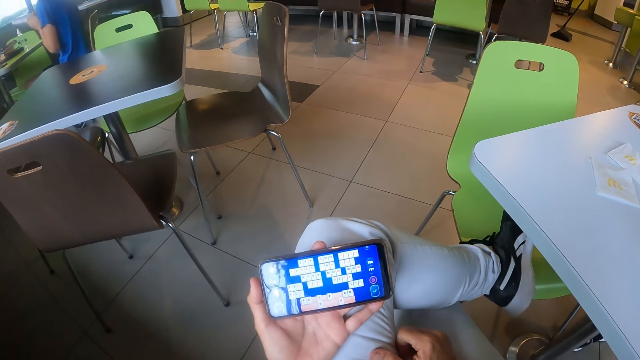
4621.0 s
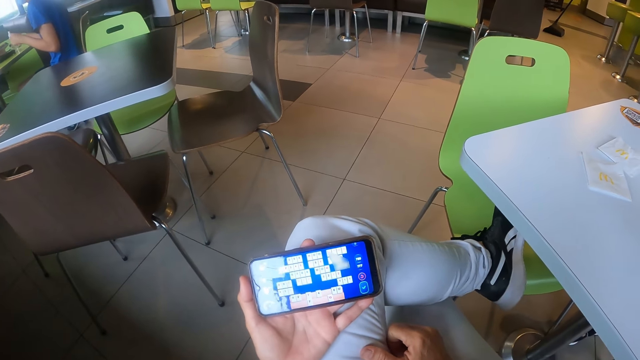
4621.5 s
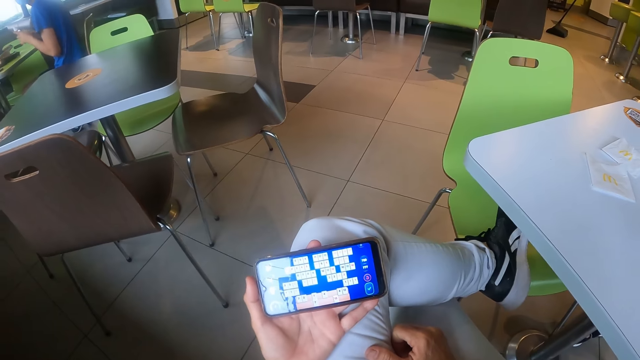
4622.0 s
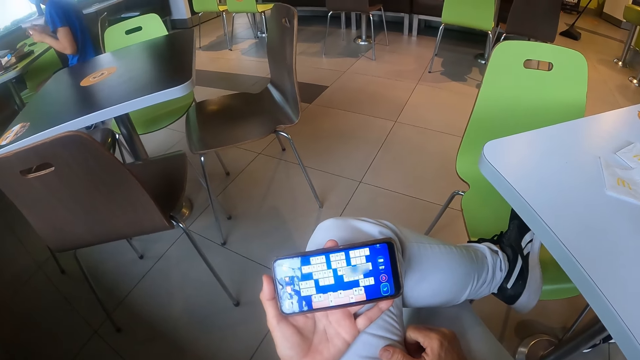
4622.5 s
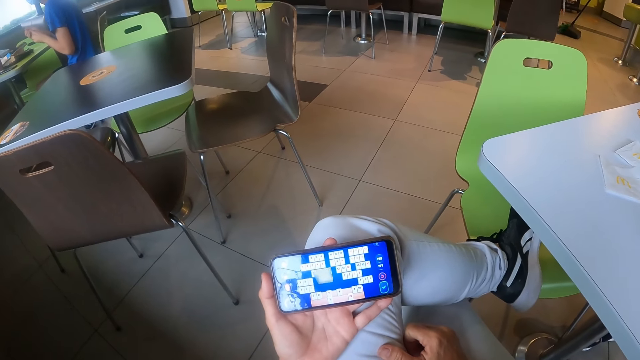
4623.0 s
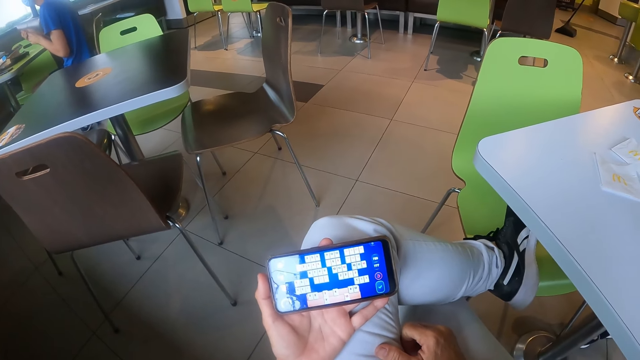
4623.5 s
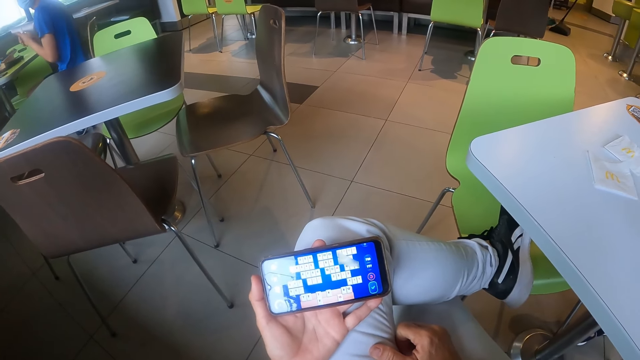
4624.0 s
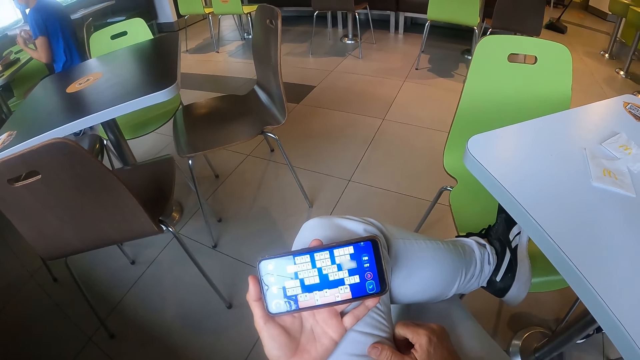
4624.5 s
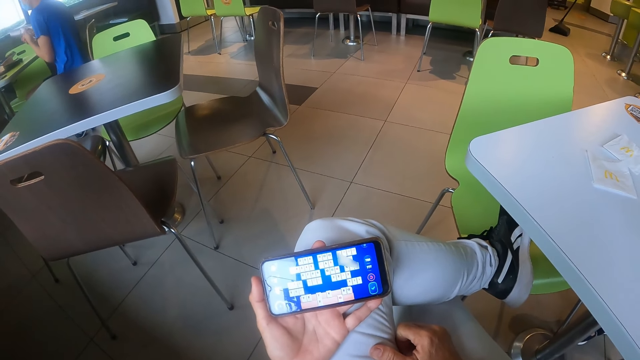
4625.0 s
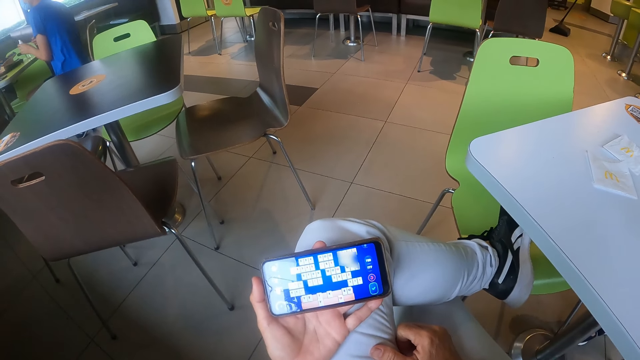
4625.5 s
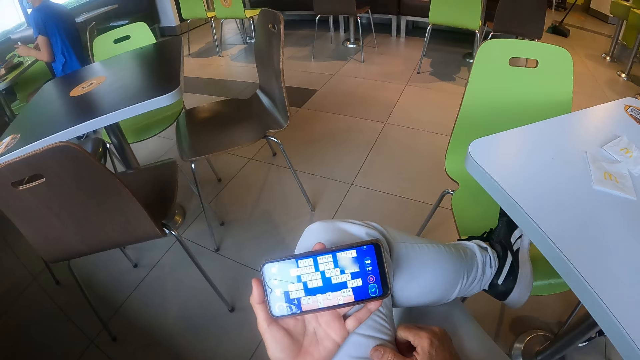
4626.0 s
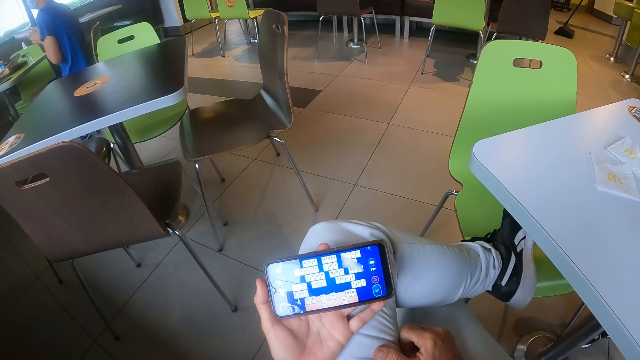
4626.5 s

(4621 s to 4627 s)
The camera wearer looks at the phone.

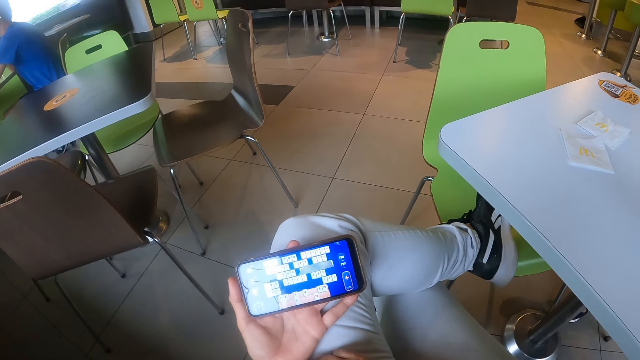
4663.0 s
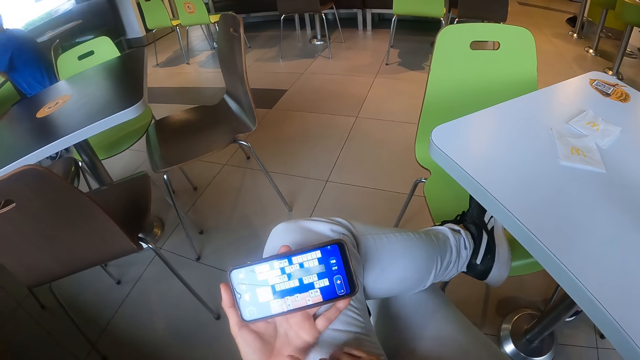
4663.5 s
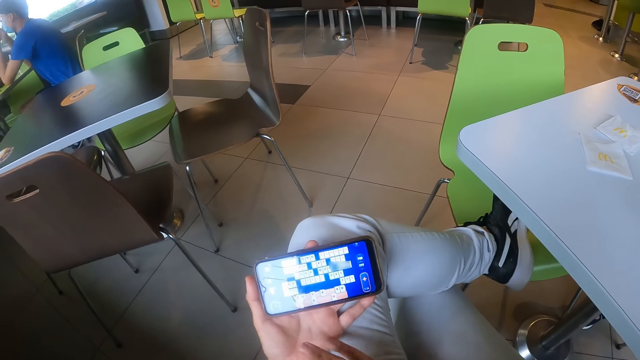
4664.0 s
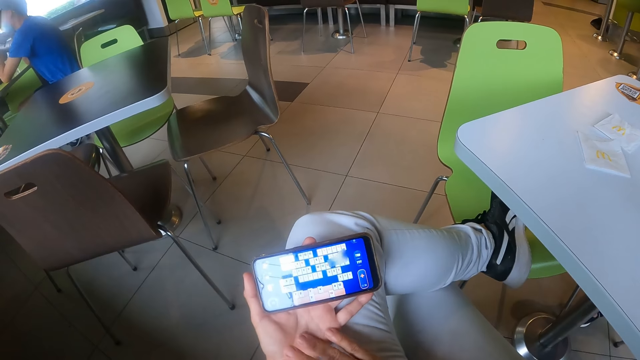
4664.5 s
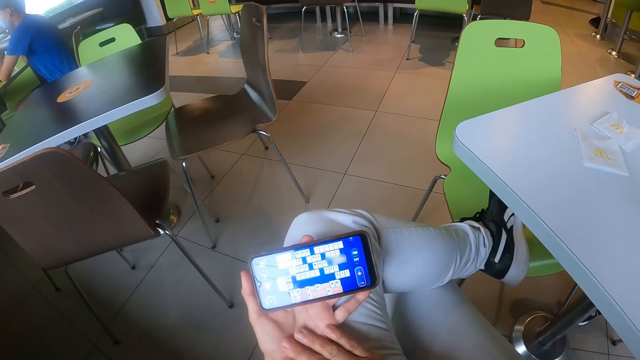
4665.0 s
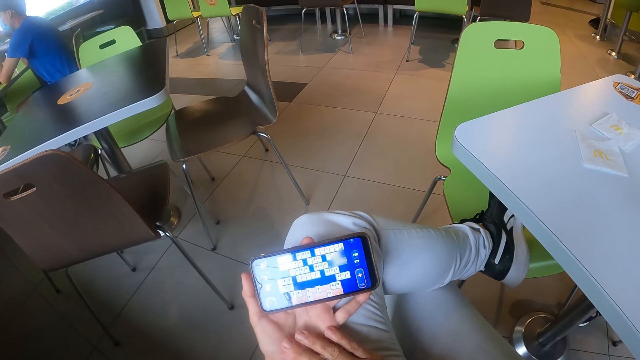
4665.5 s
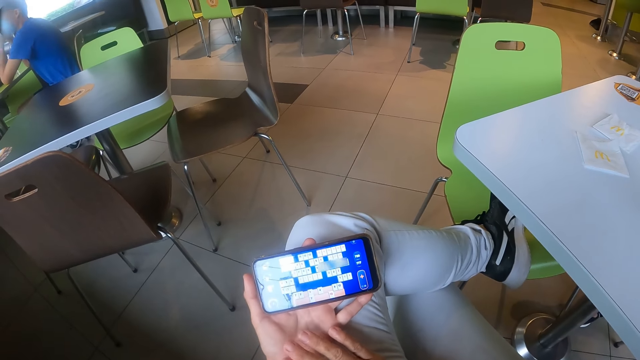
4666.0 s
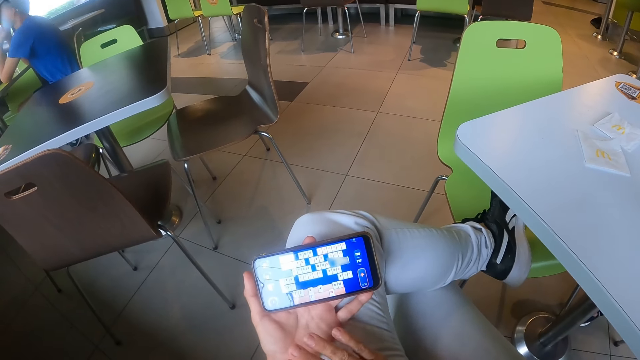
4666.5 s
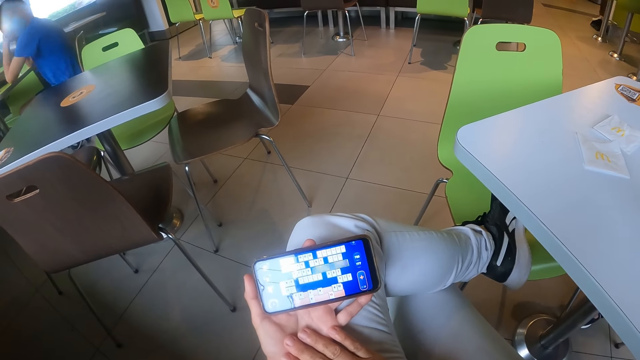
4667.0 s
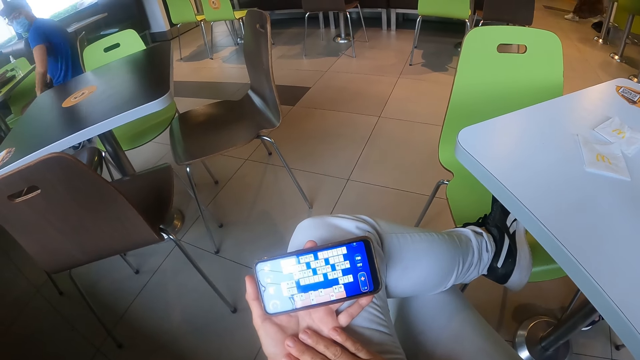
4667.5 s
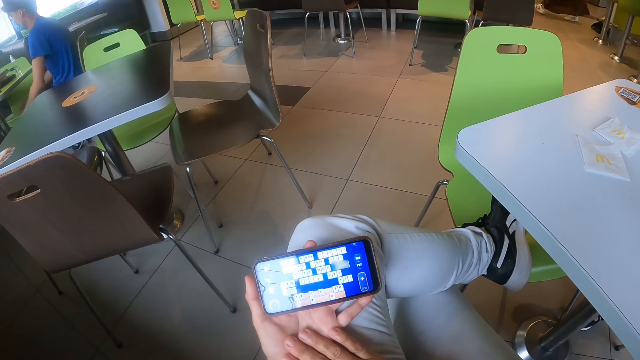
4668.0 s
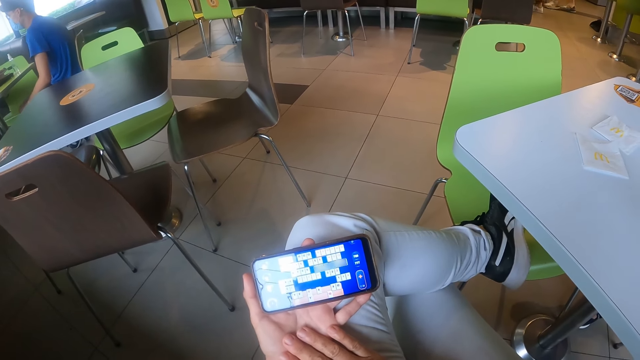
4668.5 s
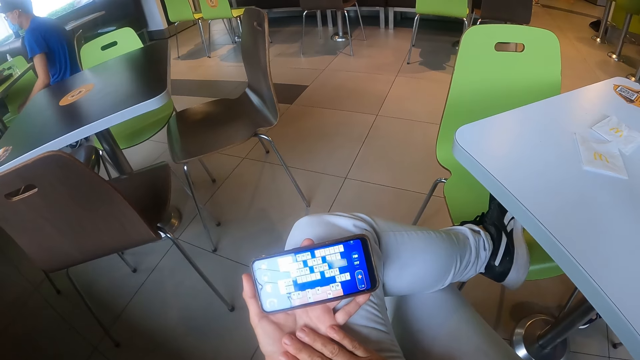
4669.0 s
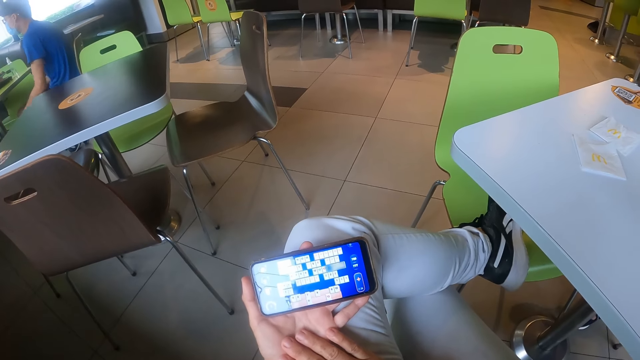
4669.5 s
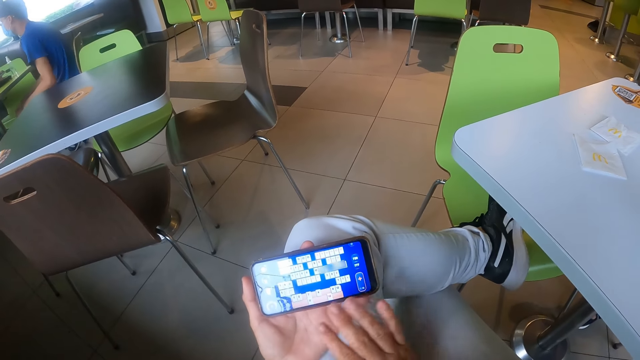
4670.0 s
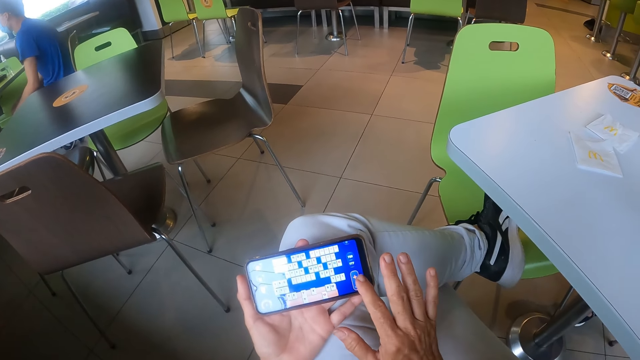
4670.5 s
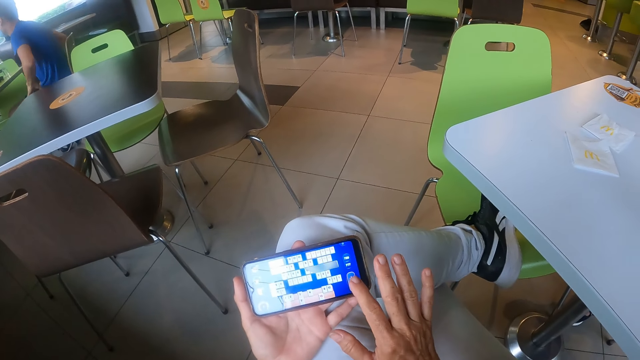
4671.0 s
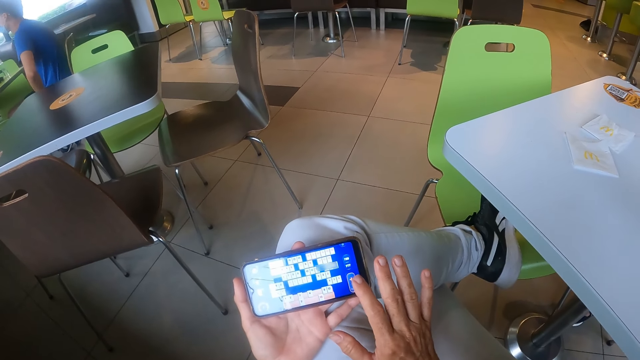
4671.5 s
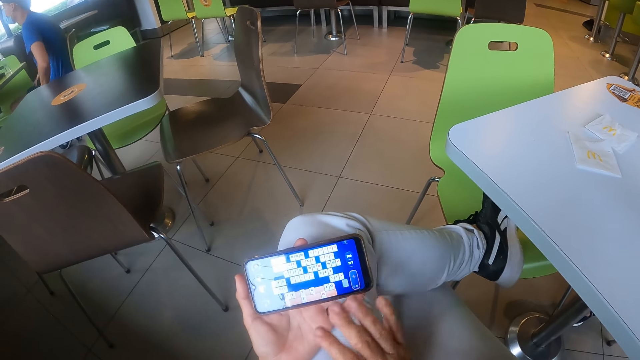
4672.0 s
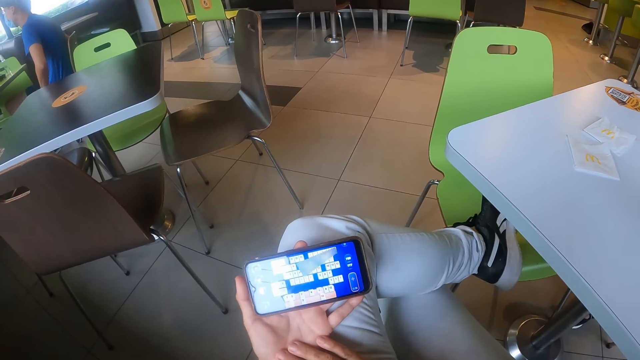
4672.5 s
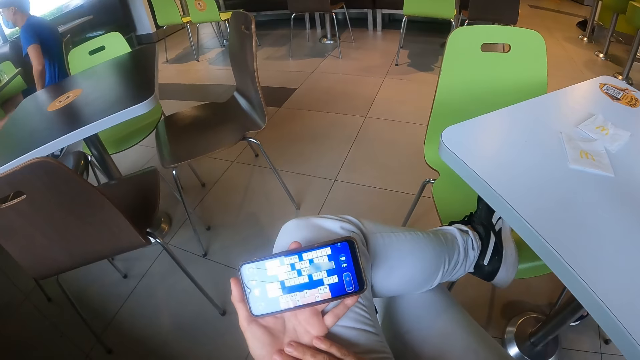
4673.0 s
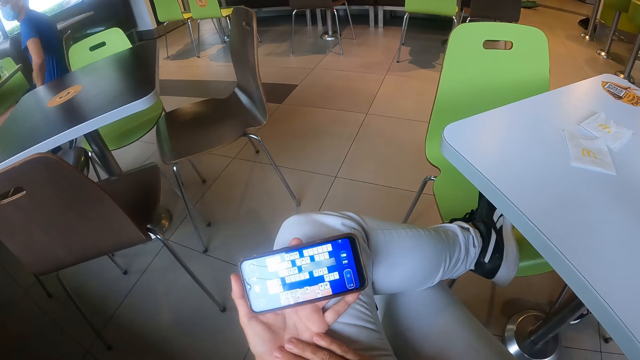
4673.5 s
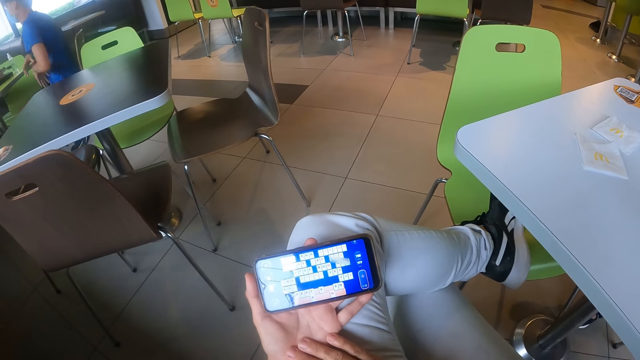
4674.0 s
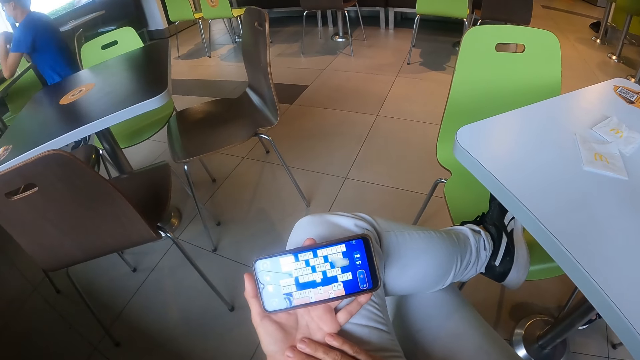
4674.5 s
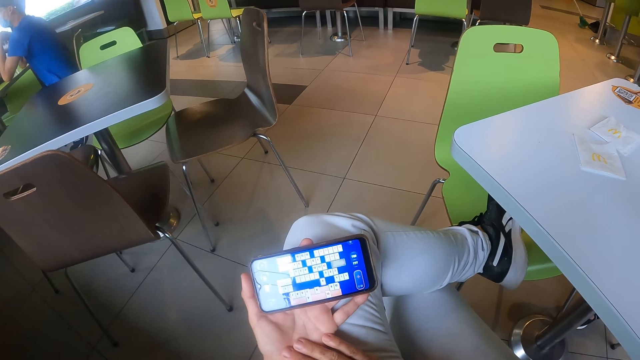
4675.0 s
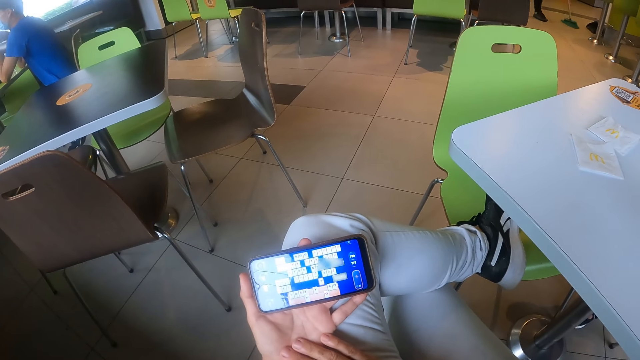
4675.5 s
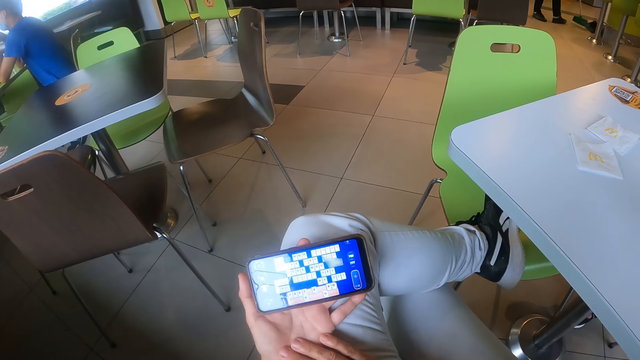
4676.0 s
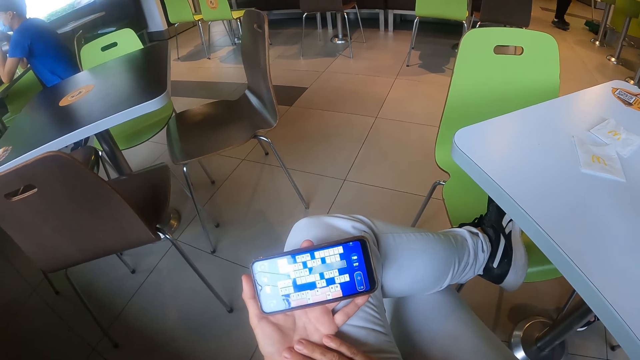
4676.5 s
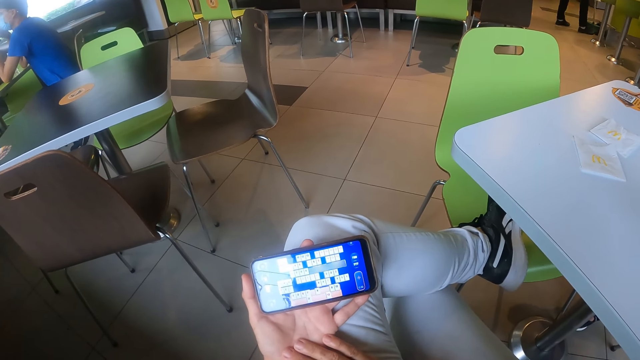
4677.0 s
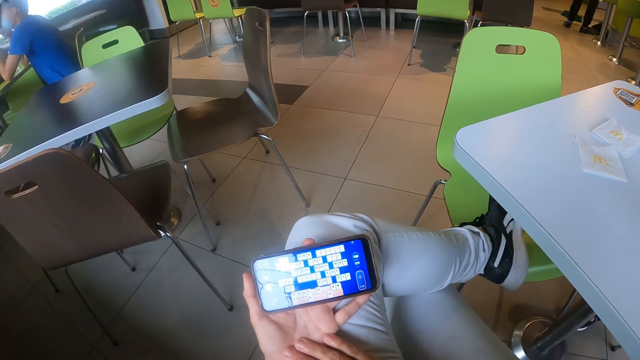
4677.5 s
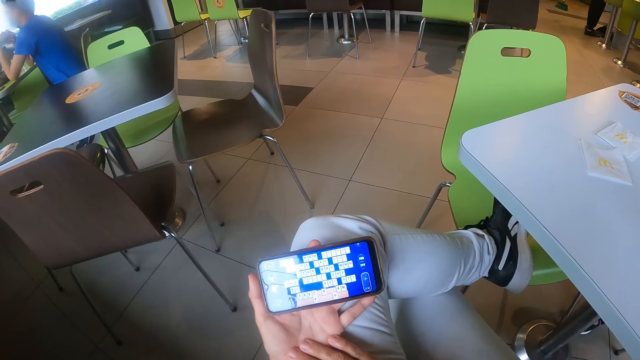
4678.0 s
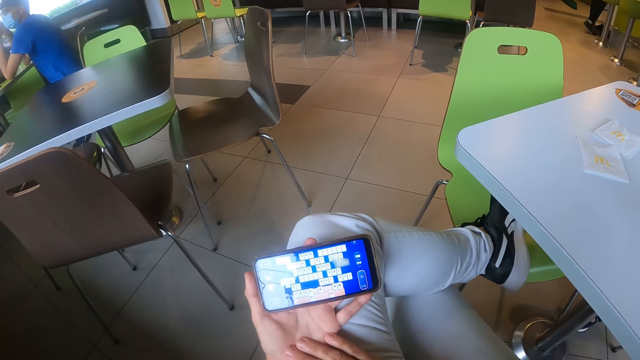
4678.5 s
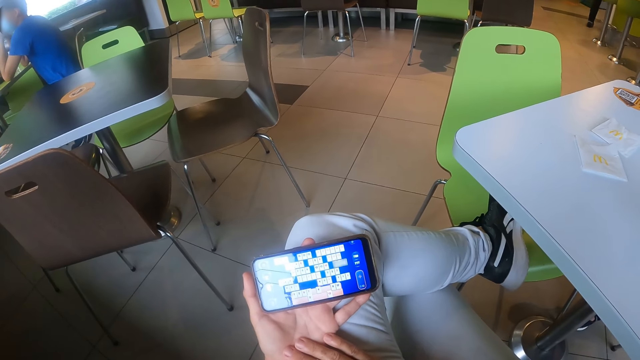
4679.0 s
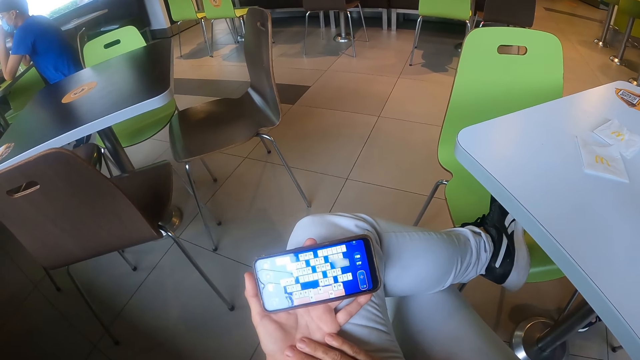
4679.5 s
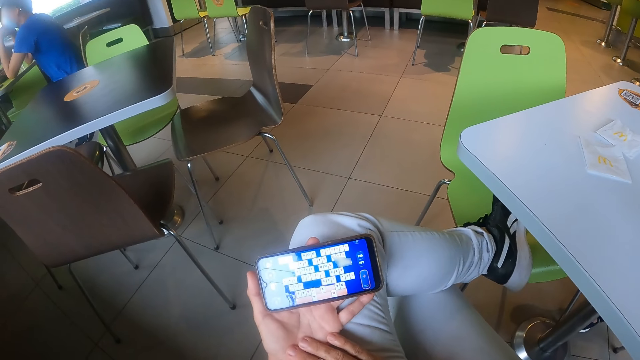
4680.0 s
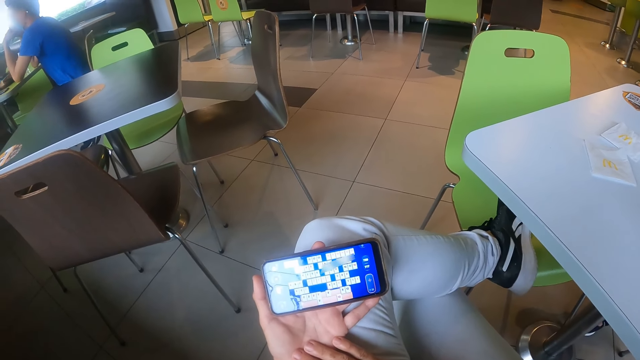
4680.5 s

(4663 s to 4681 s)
The camera wearer moves the hand. They look at the phone. They scroll the phone. They look at the phone.
